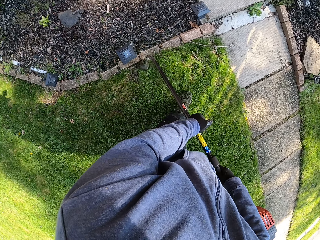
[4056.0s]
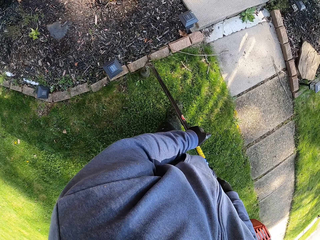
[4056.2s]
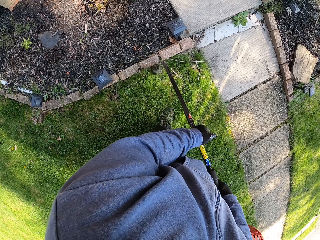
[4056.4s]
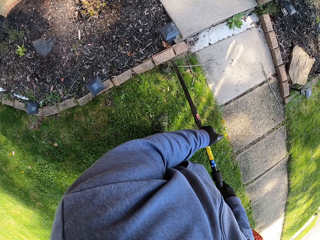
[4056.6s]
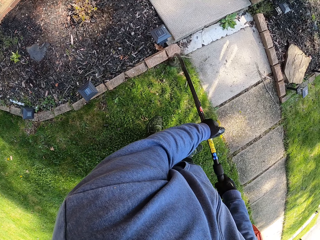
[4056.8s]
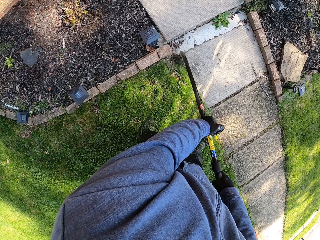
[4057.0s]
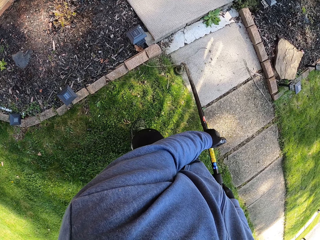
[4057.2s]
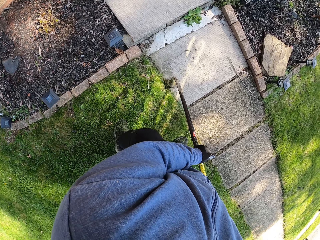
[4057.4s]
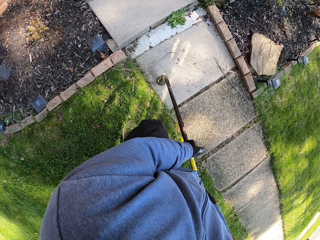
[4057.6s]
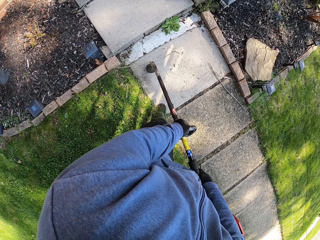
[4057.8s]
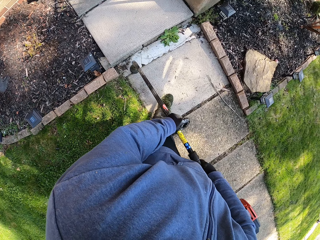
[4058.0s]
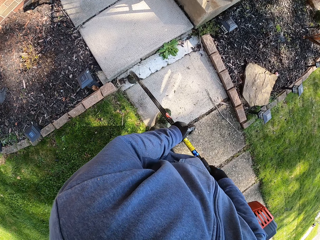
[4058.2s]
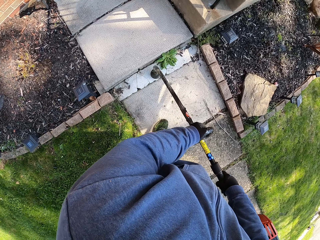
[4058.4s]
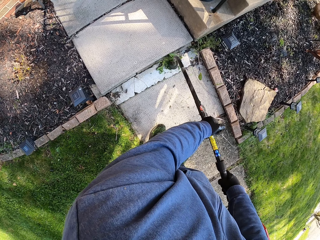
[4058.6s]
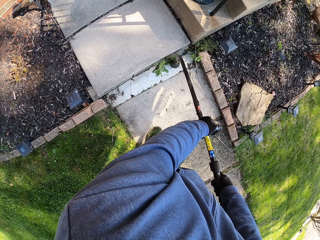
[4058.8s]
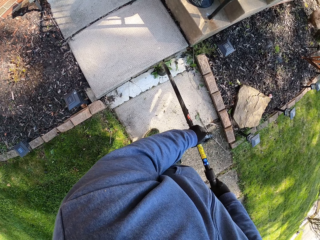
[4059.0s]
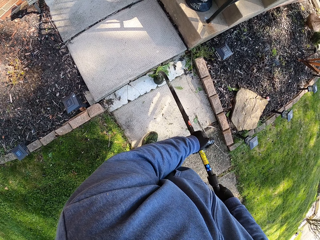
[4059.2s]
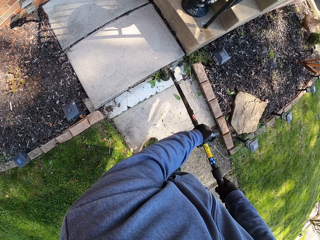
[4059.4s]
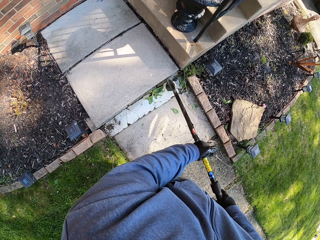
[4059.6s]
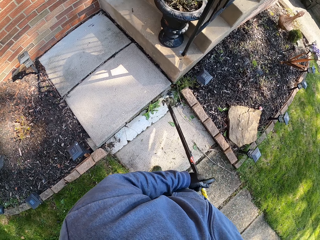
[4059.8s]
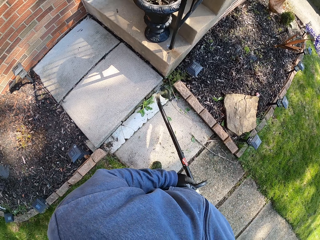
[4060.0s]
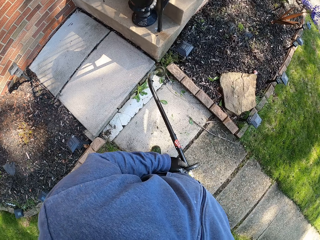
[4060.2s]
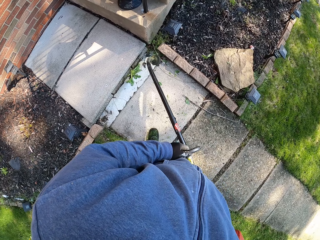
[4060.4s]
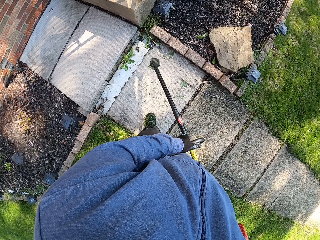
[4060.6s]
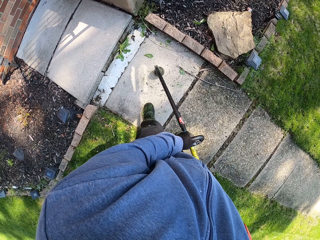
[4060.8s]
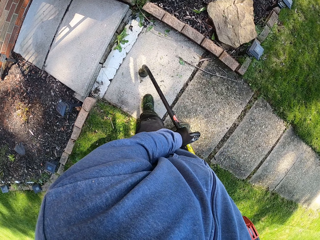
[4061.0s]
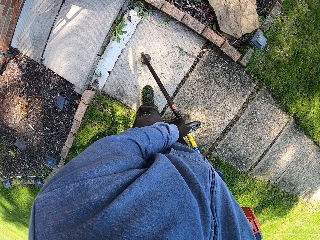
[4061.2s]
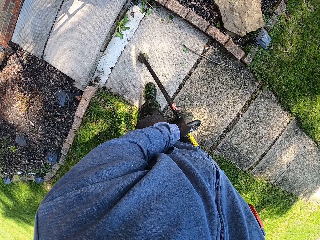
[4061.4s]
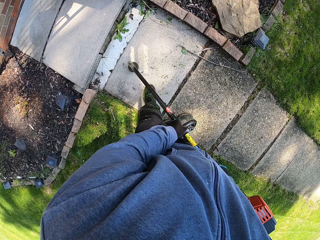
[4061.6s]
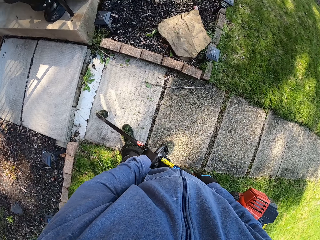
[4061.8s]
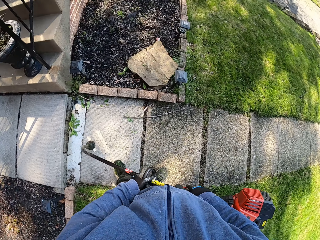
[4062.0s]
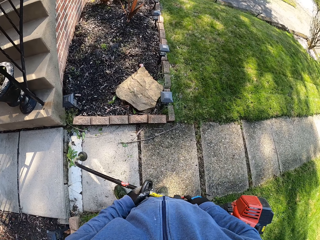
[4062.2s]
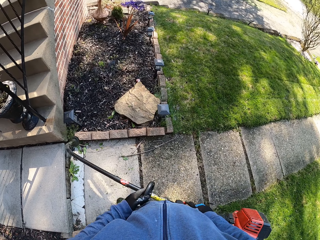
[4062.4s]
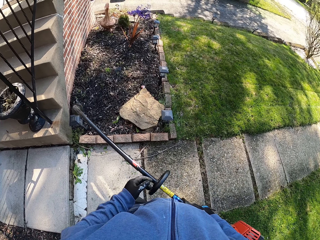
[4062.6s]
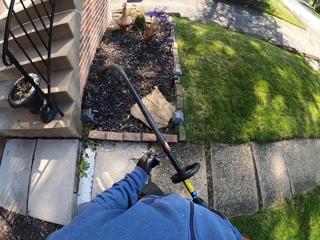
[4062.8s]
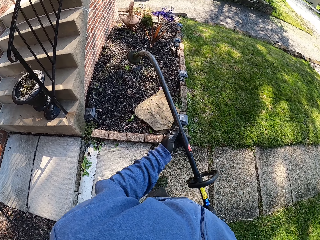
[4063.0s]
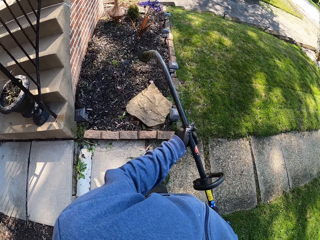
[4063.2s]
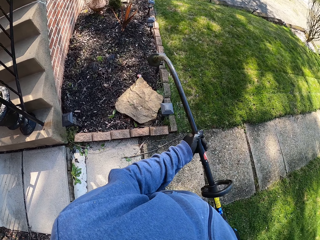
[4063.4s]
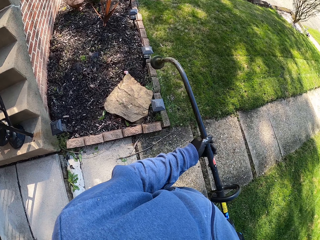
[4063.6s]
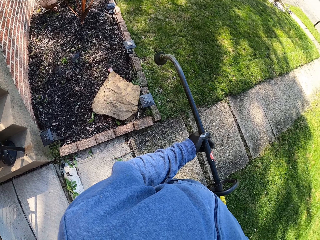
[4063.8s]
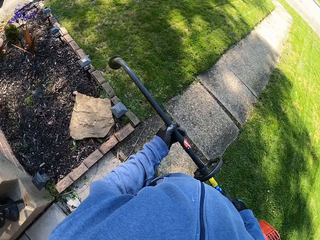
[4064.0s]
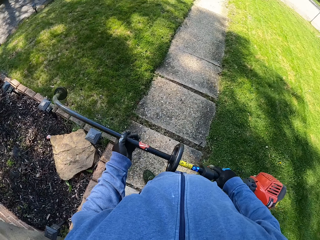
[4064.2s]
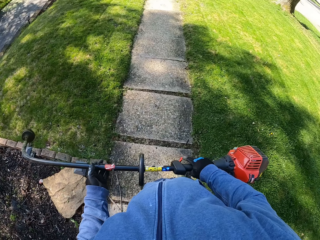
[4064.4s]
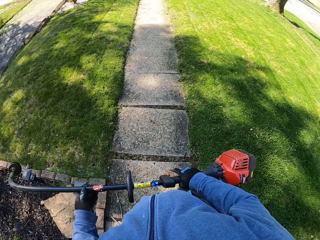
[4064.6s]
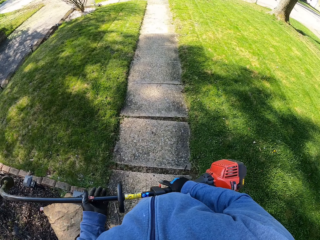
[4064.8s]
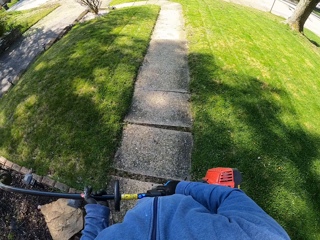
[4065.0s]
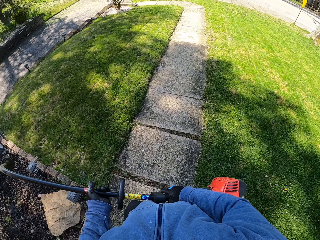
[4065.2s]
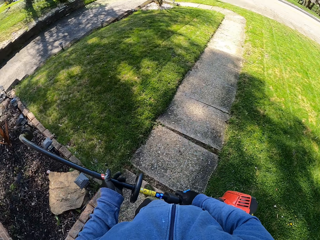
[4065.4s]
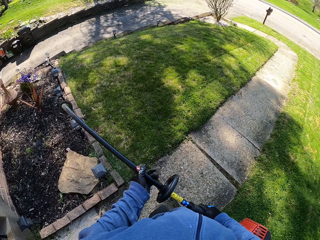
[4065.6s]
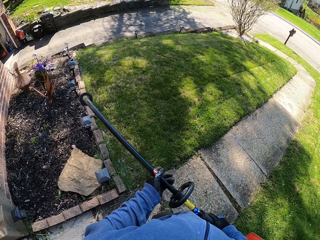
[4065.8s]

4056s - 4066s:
The camera wearer clears a stair with the grass trimmer. He lifts up the grass trimmer from the stair.

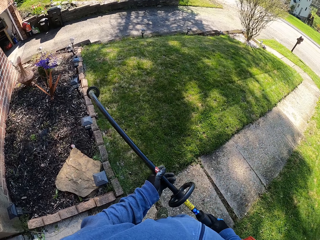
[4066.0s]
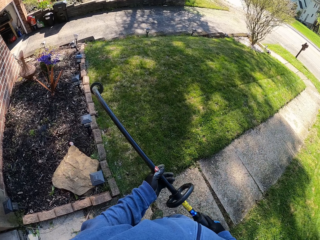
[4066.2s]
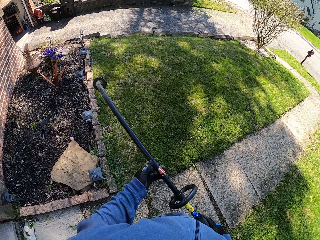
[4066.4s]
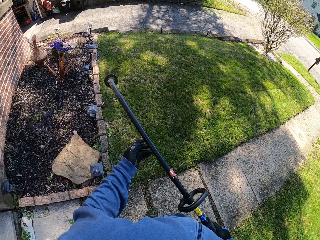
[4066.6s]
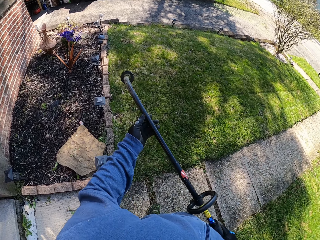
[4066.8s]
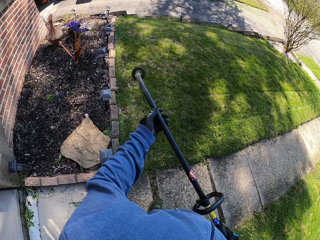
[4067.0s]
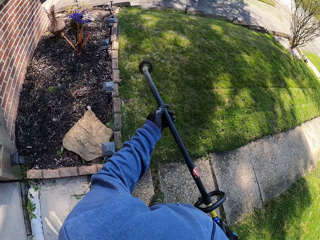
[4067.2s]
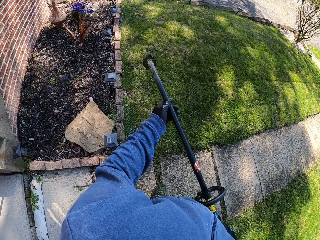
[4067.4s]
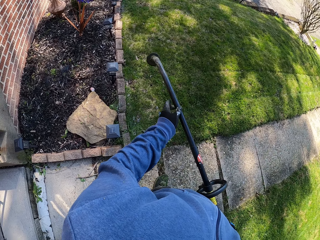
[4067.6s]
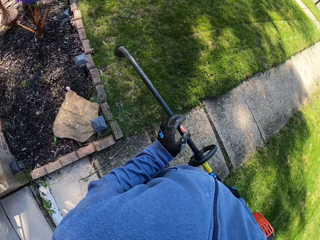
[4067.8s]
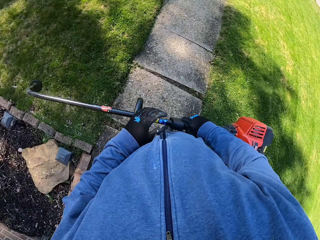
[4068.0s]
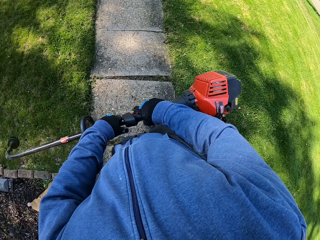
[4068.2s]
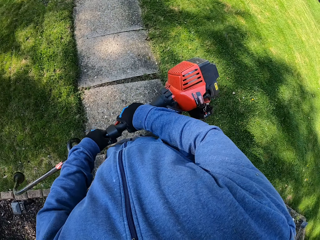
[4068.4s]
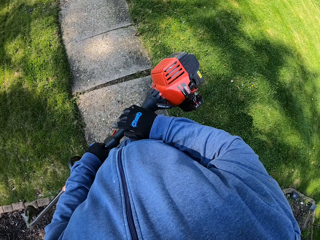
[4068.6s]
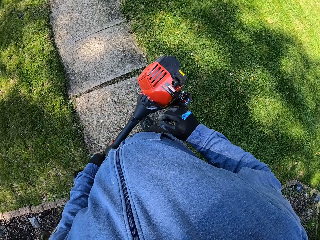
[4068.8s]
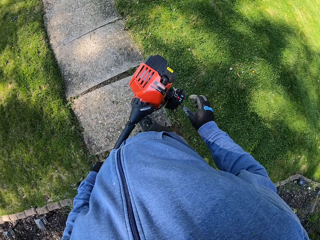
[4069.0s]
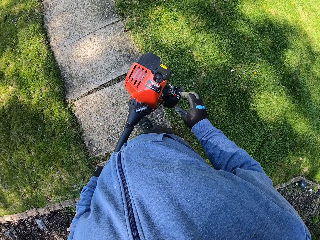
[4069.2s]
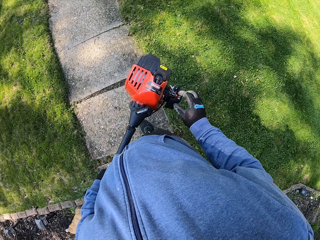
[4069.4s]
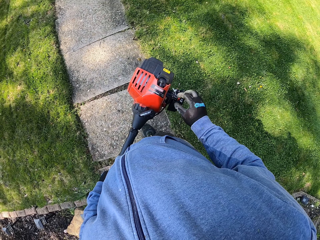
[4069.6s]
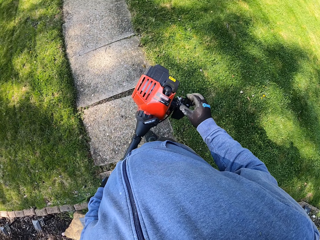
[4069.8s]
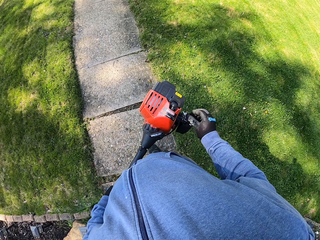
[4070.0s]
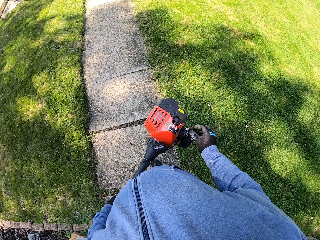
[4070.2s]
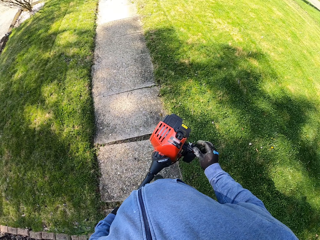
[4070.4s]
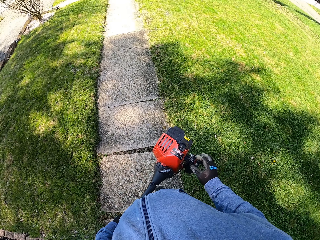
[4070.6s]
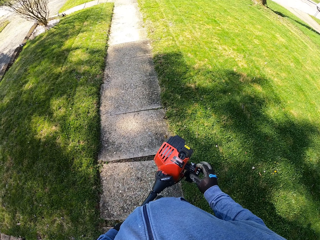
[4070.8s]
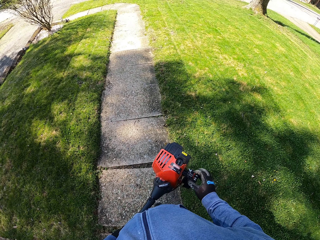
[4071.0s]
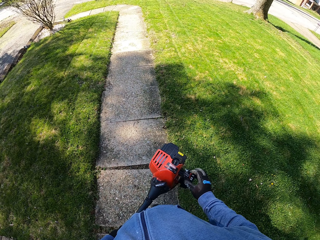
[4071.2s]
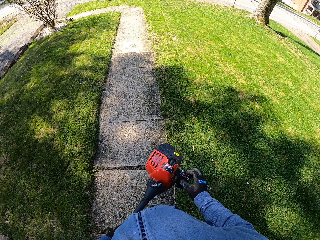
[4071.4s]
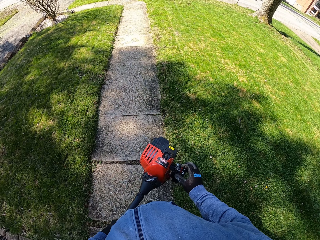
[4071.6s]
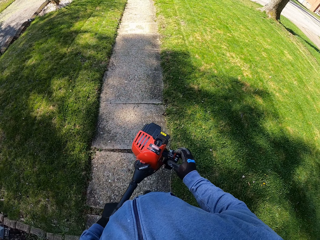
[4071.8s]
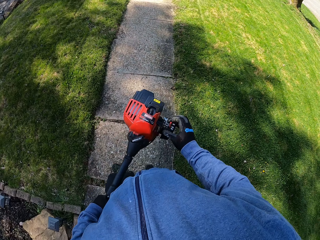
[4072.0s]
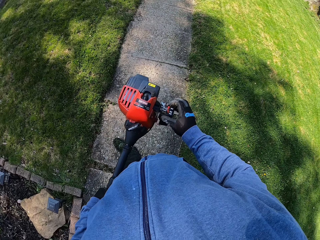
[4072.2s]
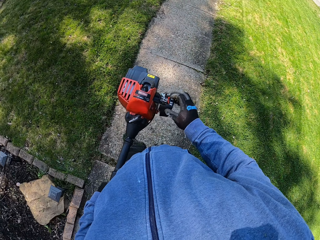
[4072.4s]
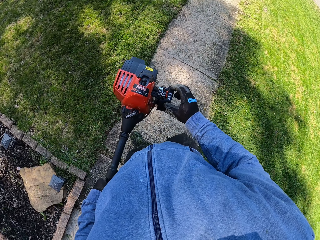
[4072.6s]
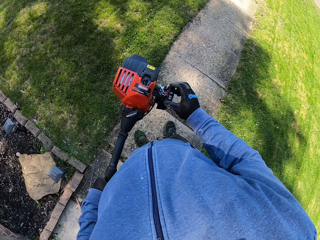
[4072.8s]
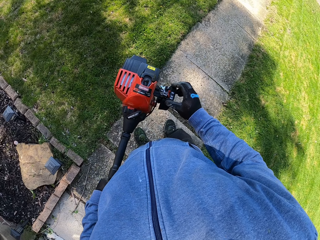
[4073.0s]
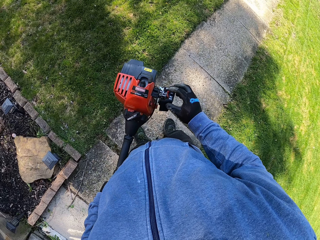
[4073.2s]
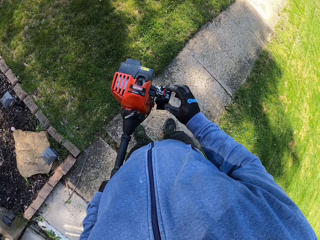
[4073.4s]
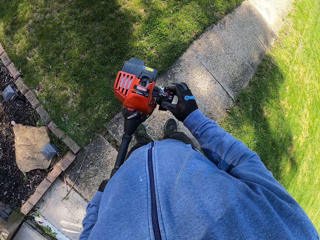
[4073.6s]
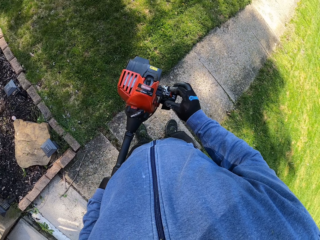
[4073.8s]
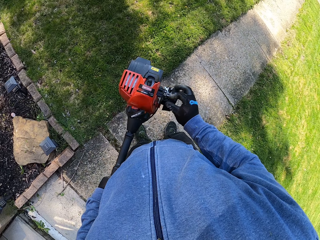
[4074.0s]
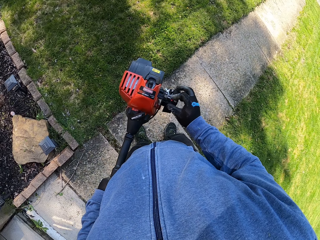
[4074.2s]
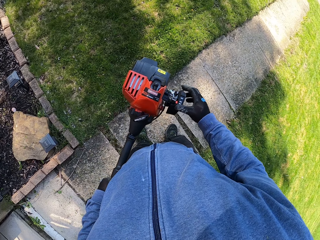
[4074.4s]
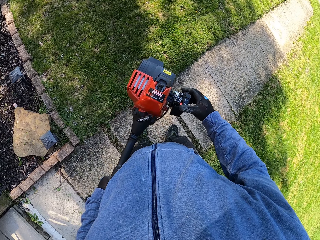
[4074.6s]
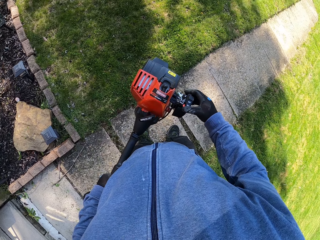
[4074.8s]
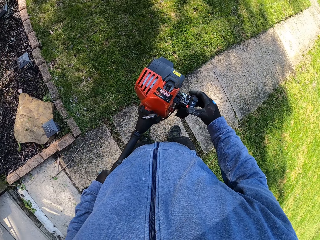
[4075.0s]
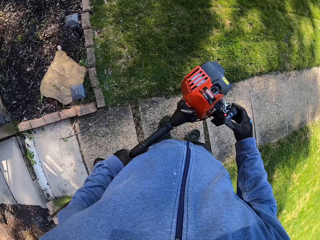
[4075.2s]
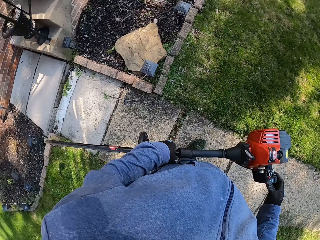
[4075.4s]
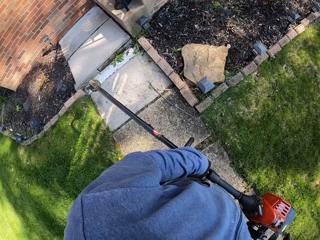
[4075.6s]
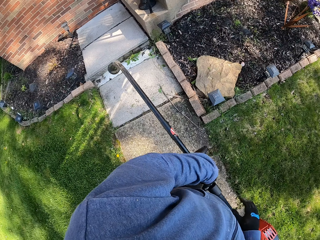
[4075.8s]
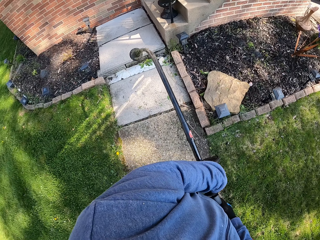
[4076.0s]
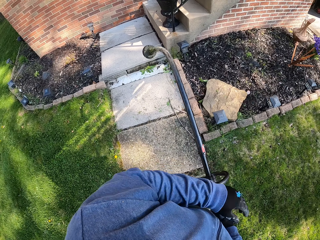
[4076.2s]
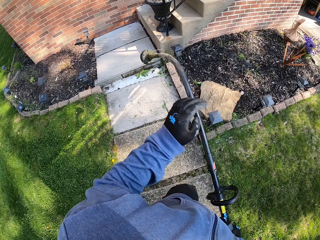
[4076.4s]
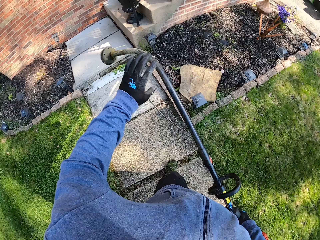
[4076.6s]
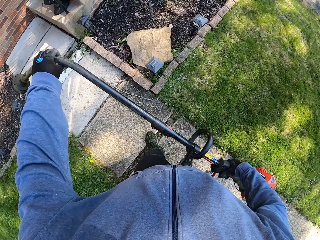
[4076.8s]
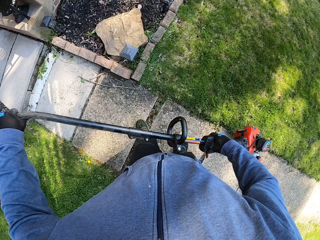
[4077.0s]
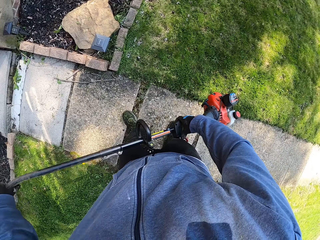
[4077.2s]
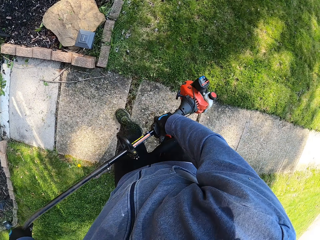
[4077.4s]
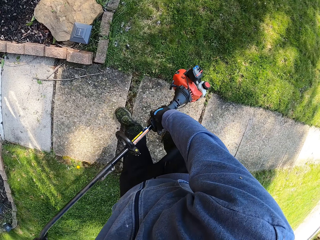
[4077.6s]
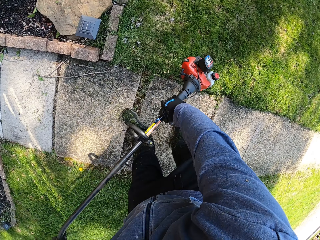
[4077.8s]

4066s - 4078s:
The camera wearer holds the shaft of the grass trimmer with his left hand. He holds the grass trimmer with both hands. He turns off the grass trimmer. He operates the starting system of the grass trimmer with his right hand. He moves on the stair with the grass trimmer. He turns the grass trimmer. He holds the shaft of the grass trimmer with his left hand.
